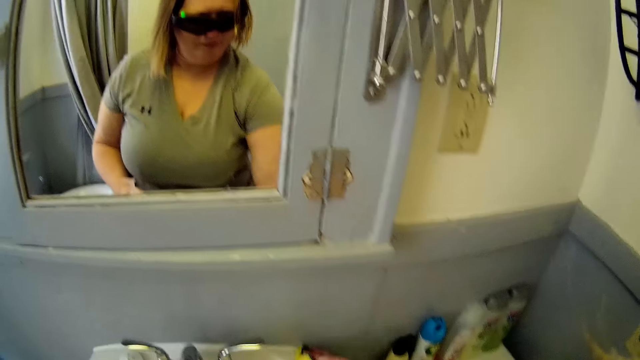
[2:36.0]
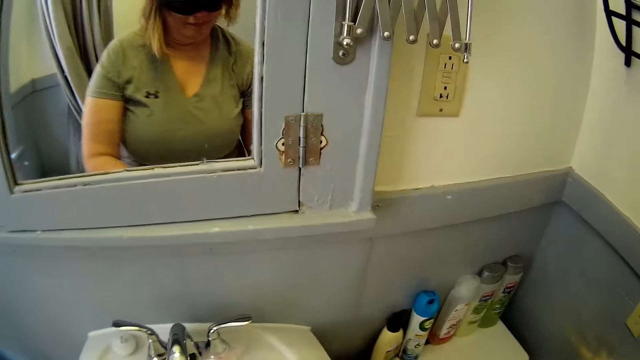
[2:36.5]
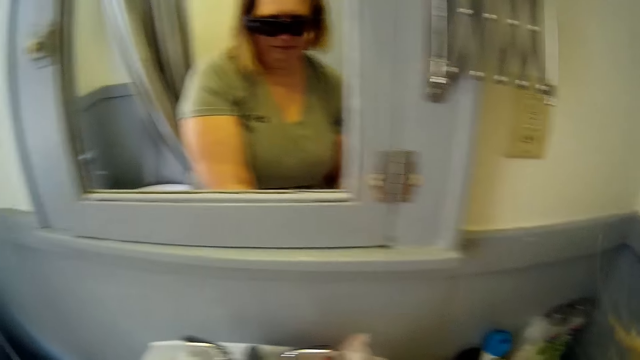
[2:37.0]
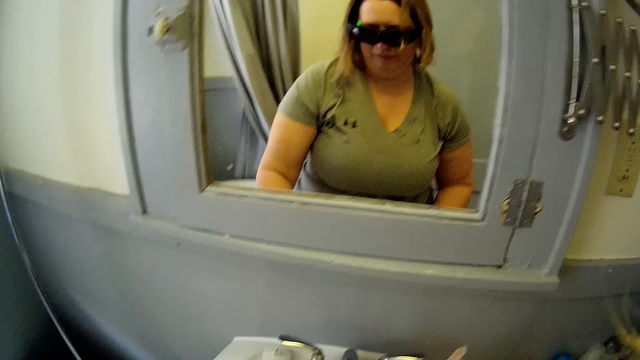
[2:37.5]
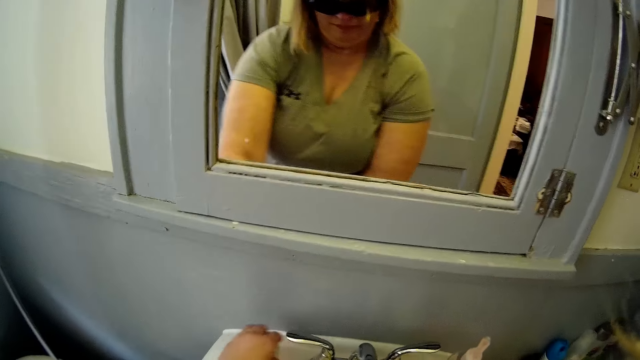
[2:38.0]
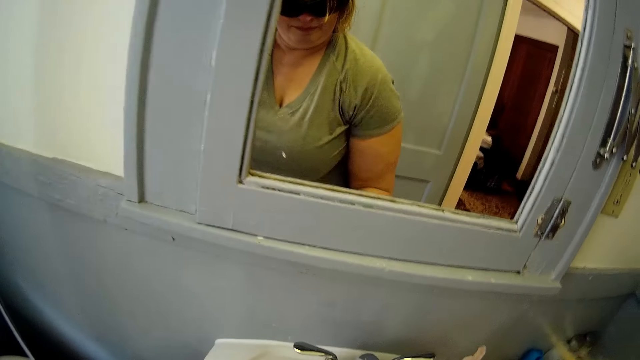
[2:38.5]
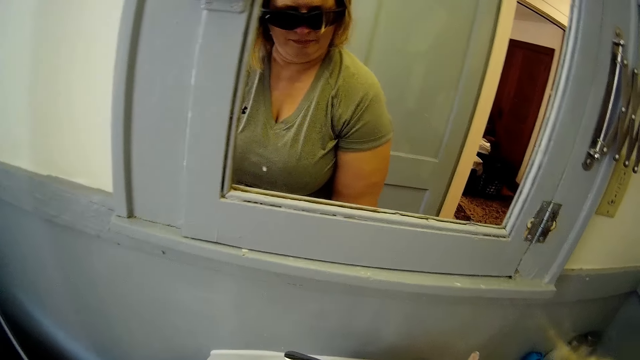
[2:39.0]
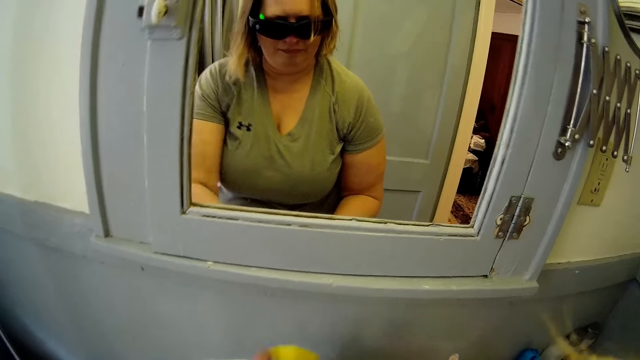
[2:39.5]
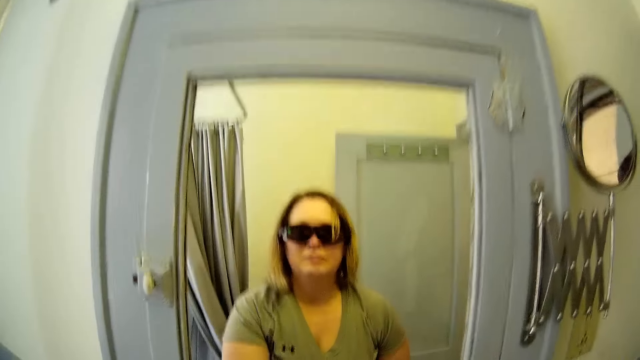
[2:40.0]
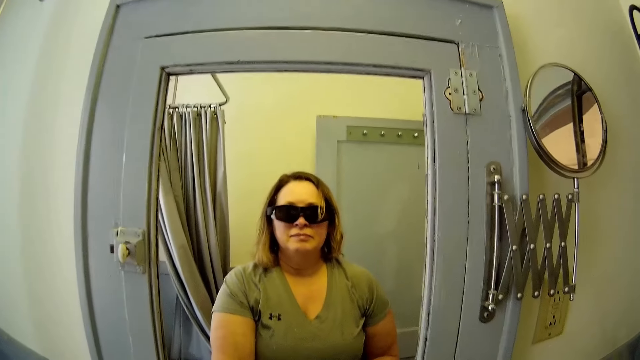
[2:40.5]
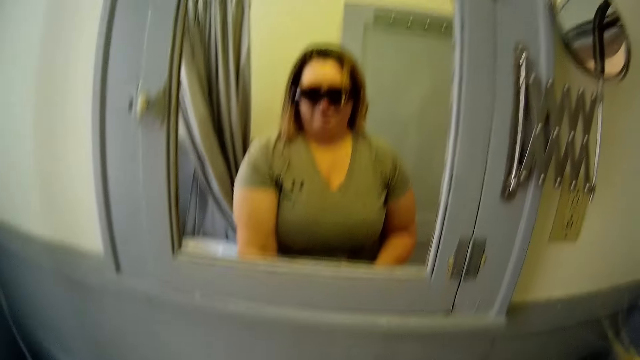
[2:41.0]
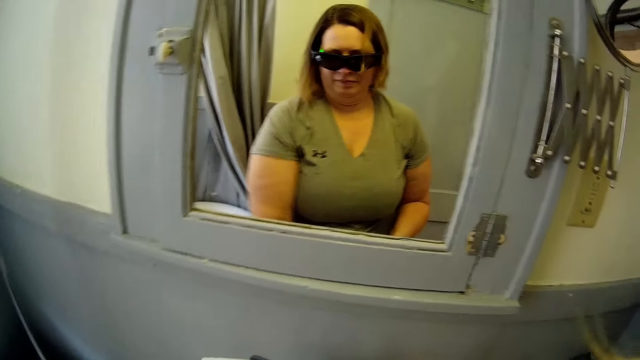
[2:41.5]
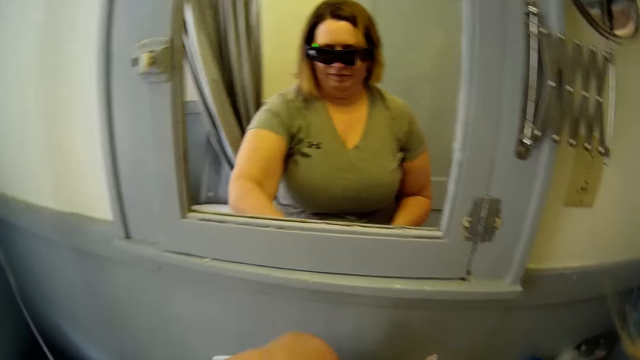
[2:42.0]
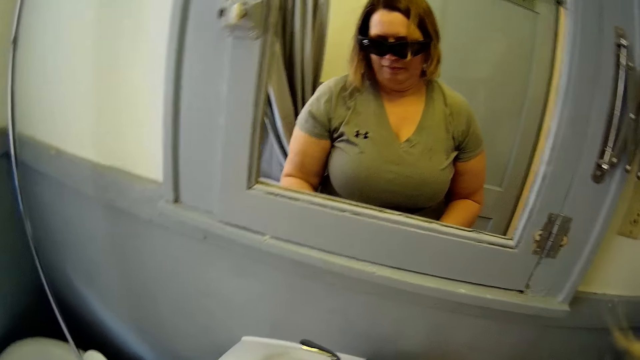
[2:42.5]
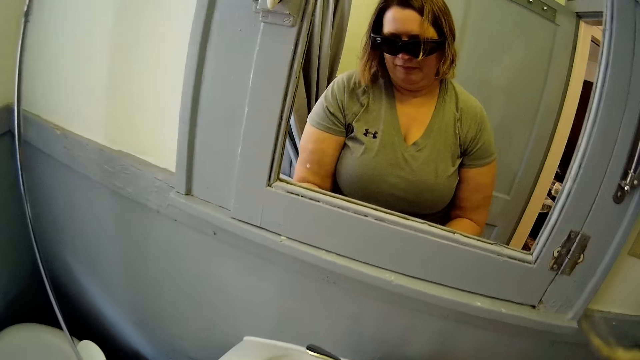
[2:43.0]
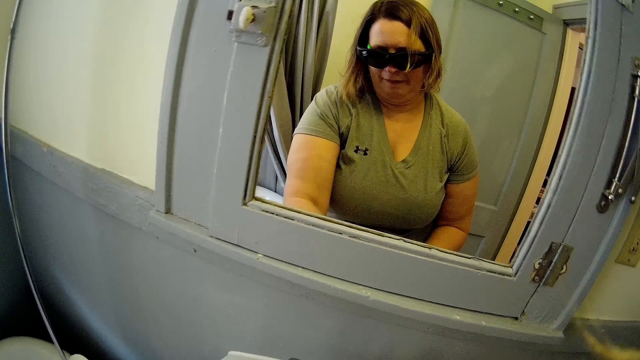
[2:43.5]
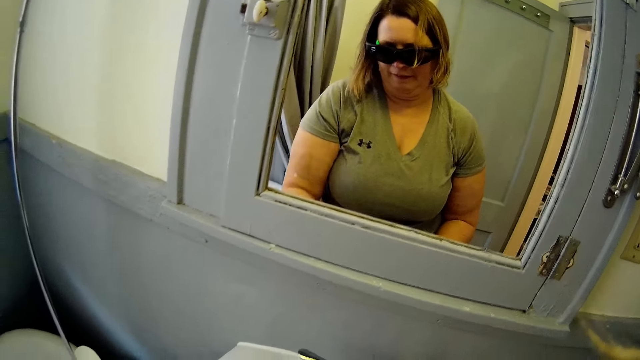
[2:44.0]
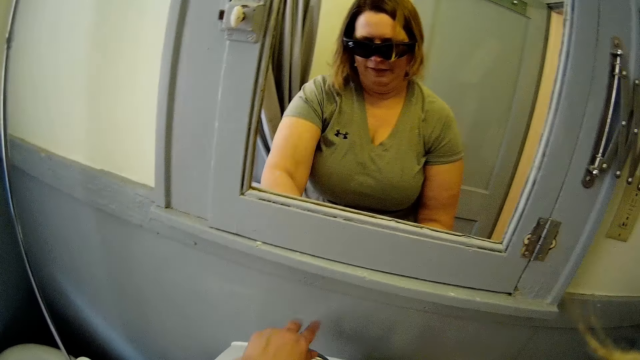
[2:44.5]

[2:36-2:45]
The camera wearer puts the spray can down. They wipe on the sink.

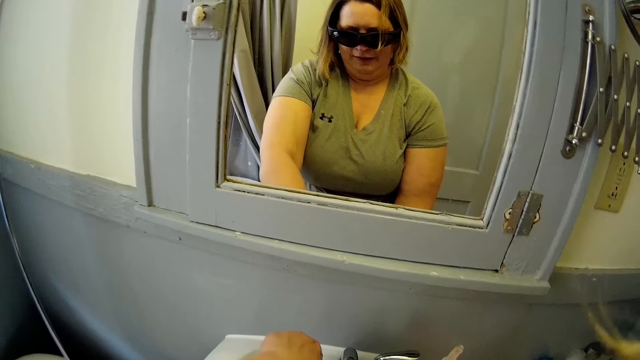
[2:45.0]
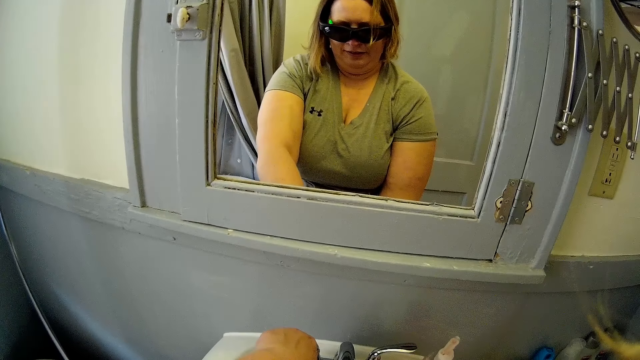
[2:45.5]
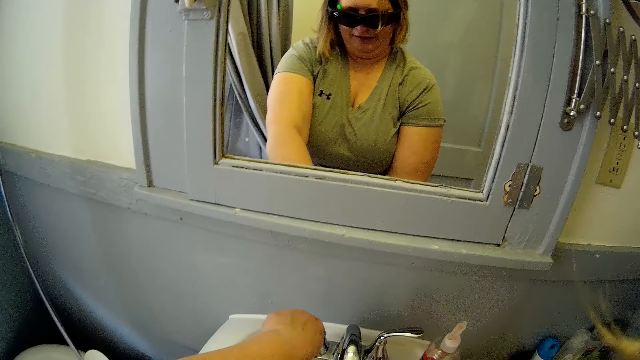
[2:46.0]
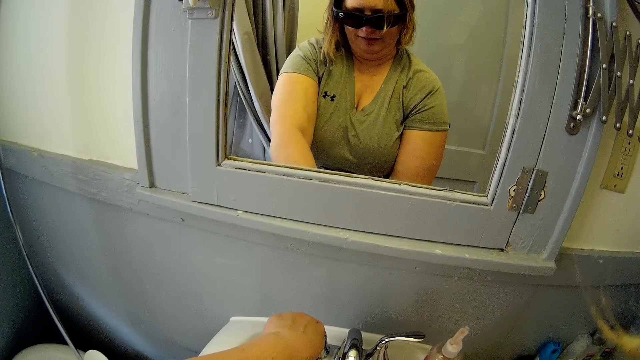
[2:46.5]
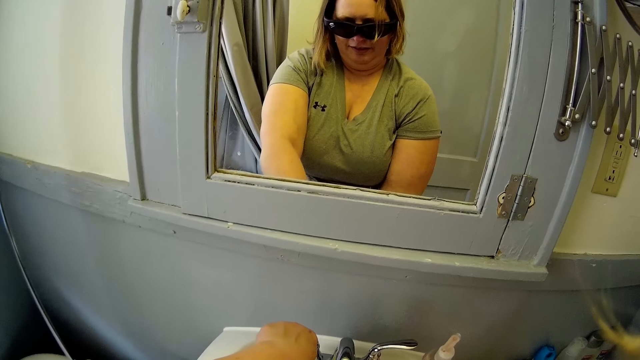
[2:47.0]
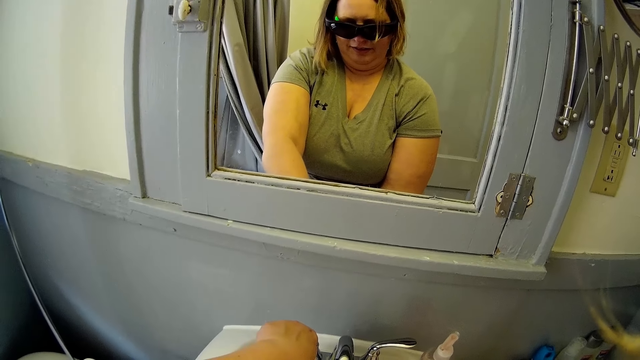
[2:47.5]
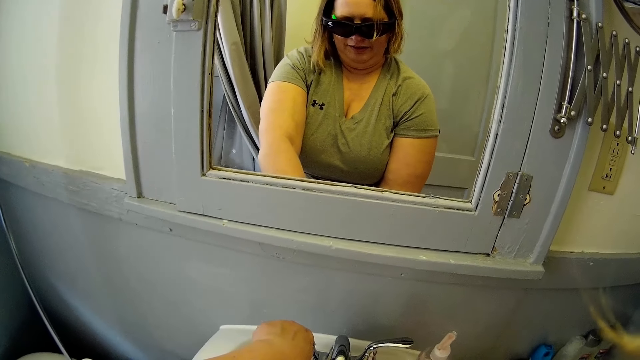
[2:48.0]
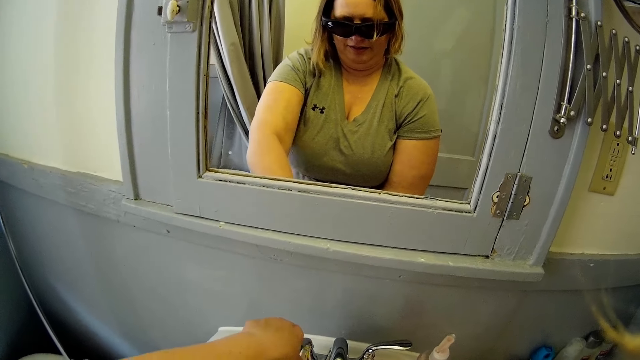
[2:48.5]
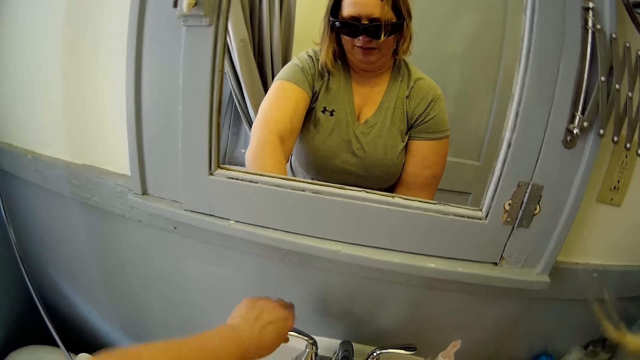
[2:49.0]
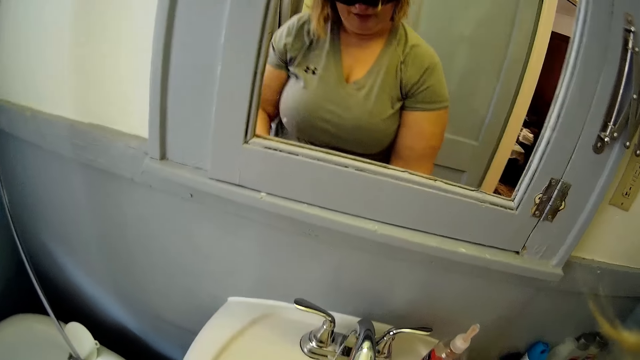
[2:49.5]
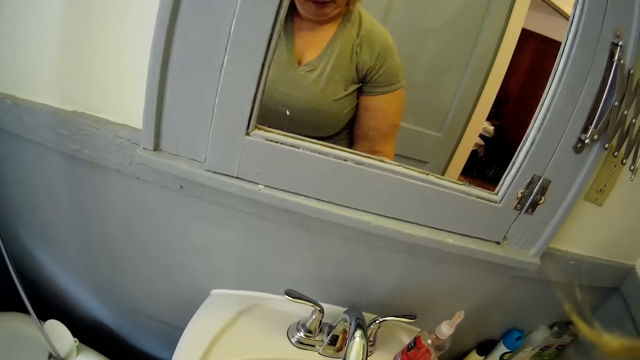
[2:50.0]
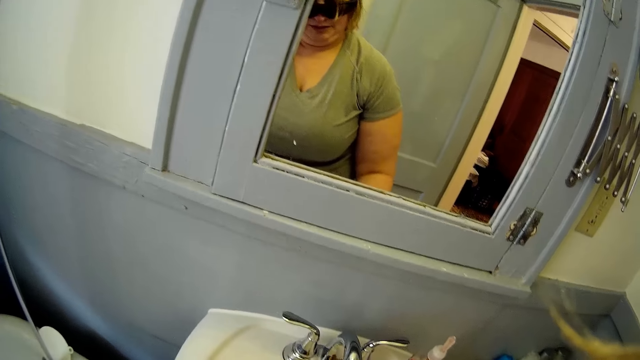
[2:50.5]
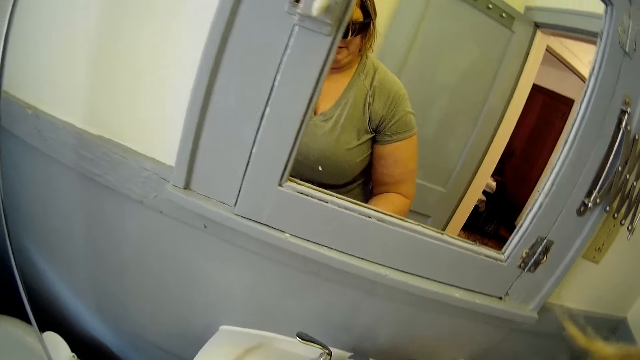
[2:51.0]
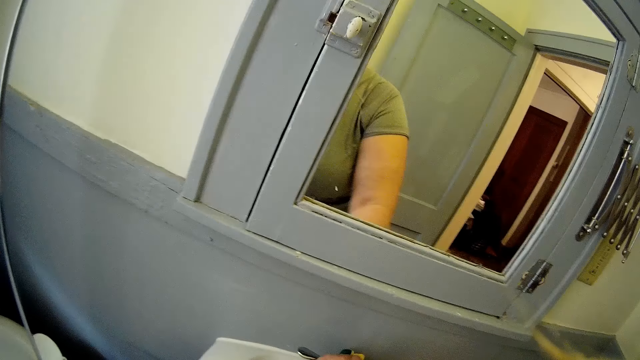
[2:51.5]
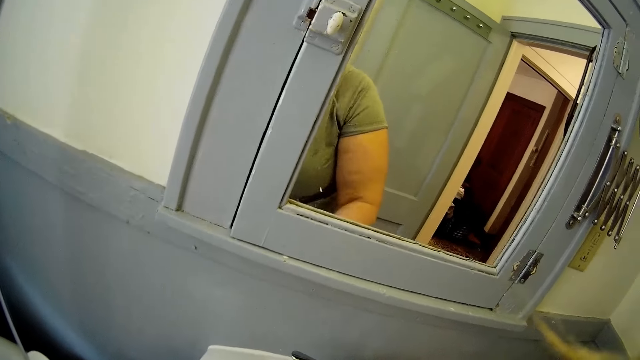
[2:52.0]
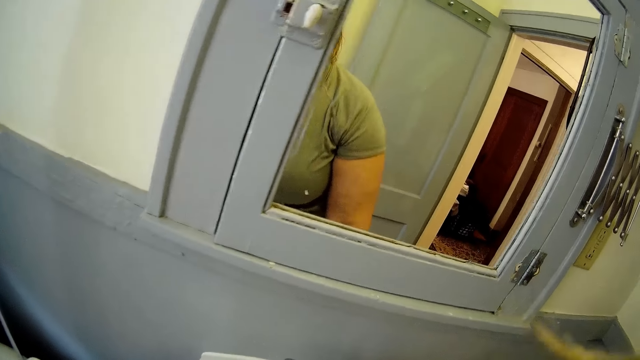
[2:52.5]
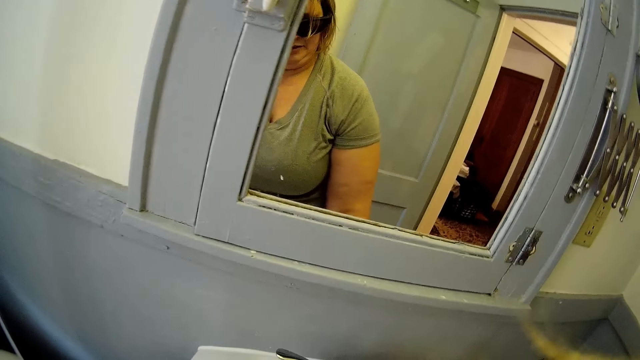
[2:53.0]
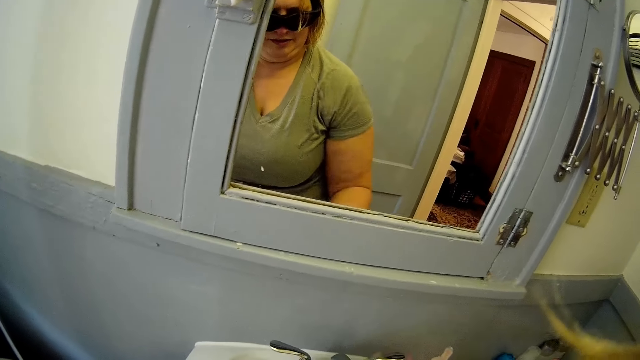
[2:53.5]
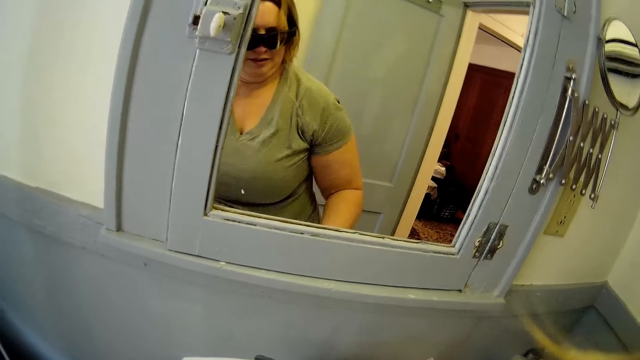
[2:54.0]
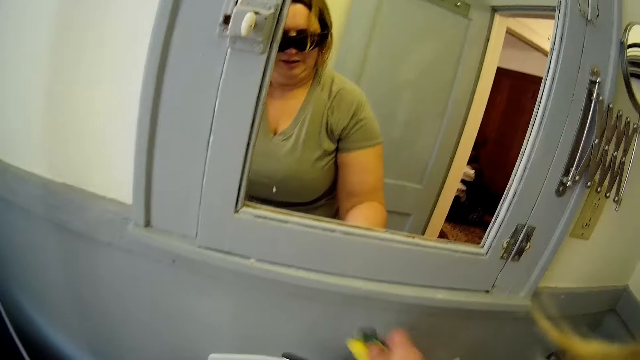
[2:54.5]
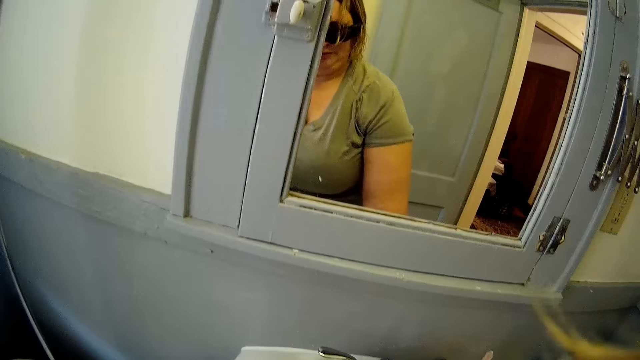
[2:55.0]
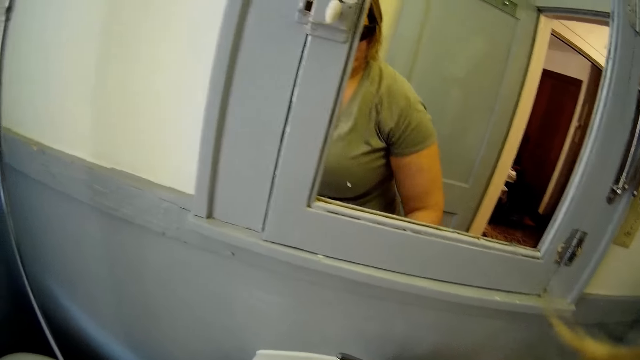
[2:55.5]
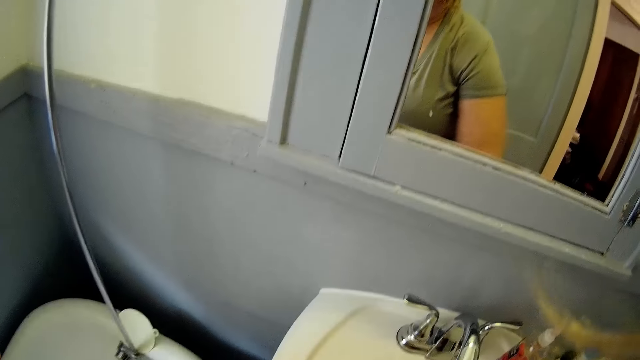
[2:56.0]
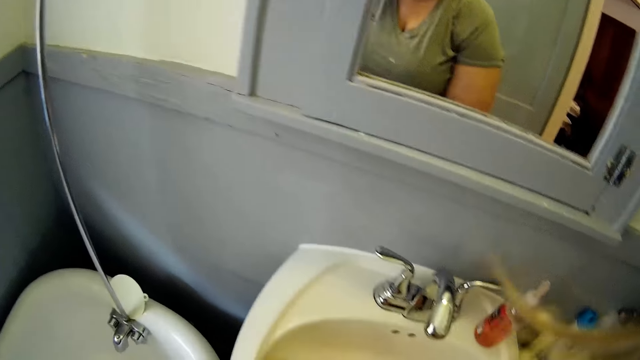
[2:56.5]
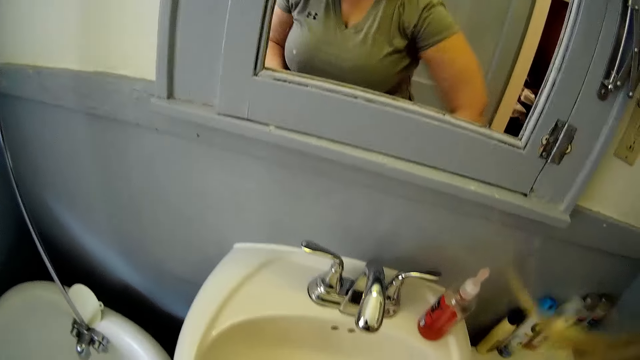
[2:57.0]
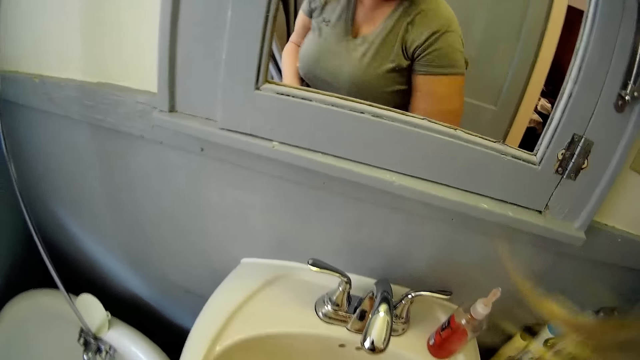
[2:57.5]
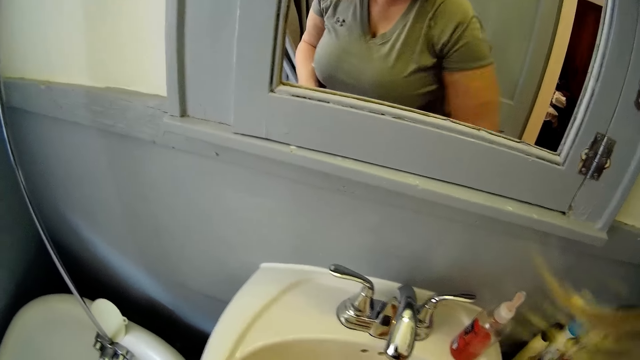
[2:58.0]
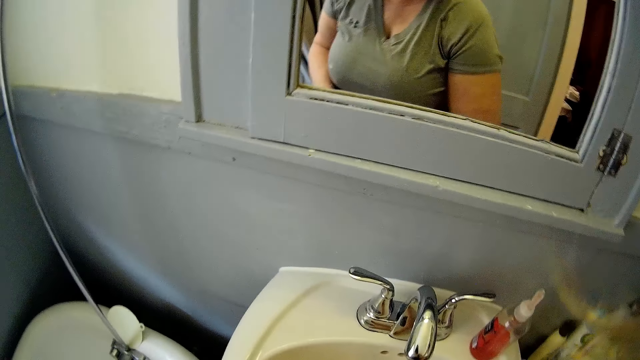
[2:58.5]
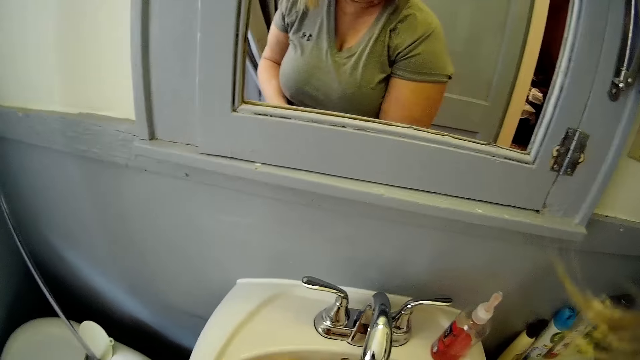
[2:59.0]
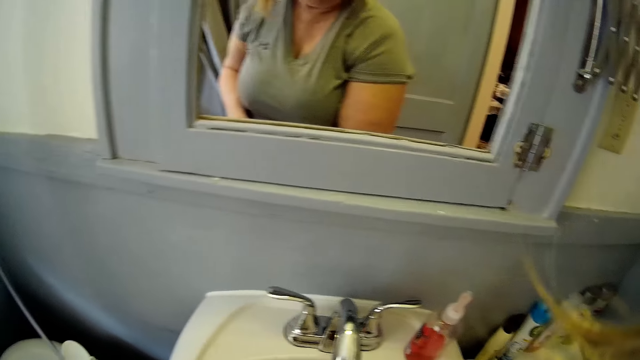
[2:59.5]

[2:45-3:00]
The camera wearer turns the tap on. They close the tap. They clean the sink. They wipe on the sink faucet.
